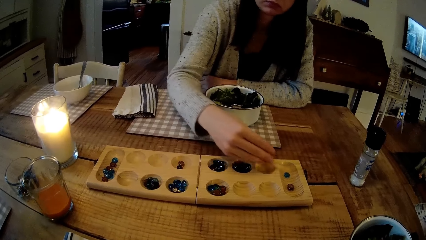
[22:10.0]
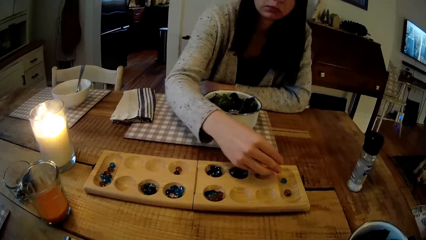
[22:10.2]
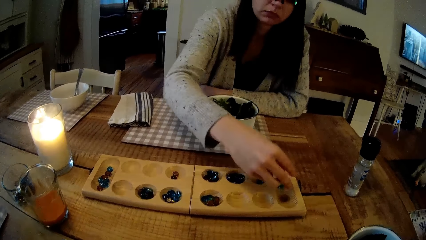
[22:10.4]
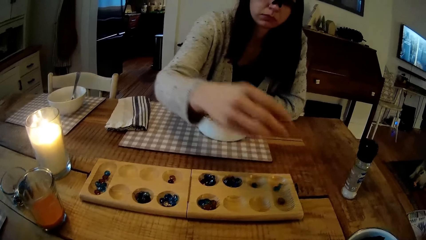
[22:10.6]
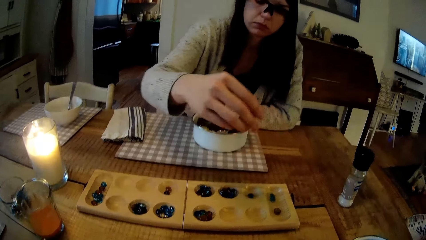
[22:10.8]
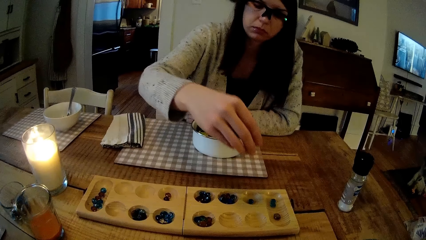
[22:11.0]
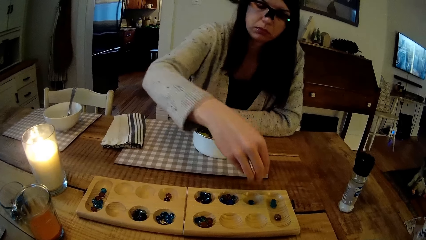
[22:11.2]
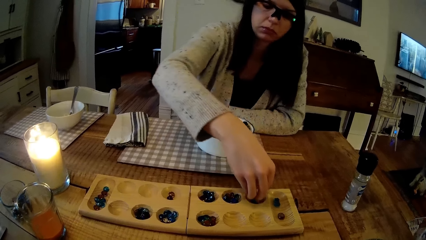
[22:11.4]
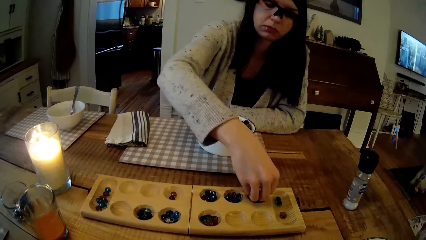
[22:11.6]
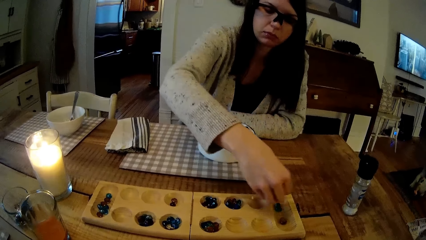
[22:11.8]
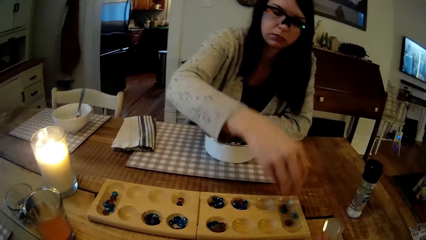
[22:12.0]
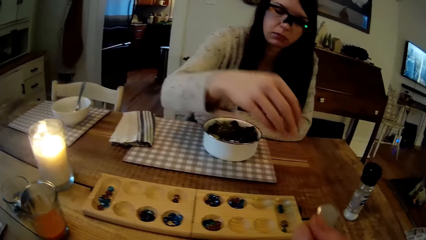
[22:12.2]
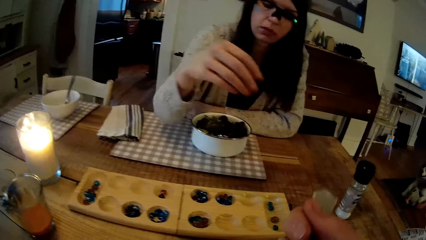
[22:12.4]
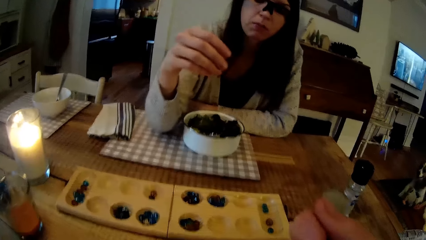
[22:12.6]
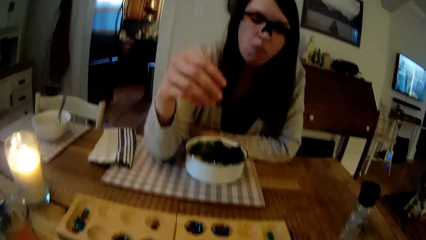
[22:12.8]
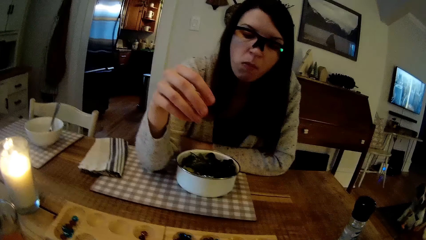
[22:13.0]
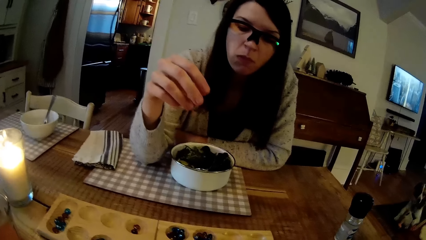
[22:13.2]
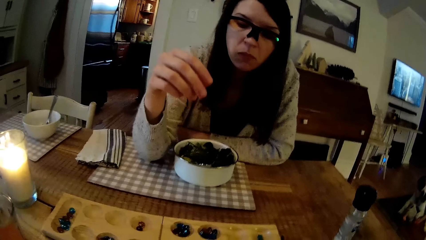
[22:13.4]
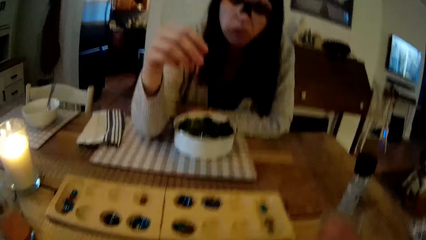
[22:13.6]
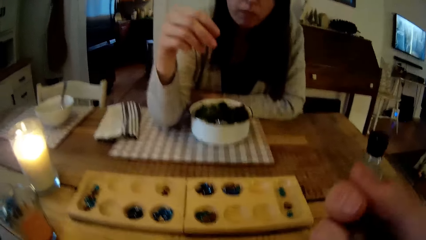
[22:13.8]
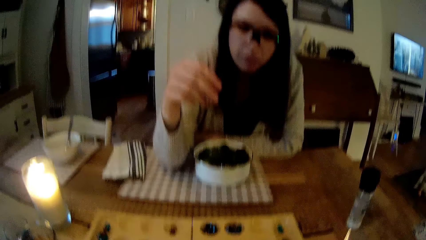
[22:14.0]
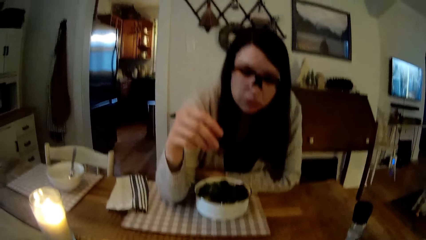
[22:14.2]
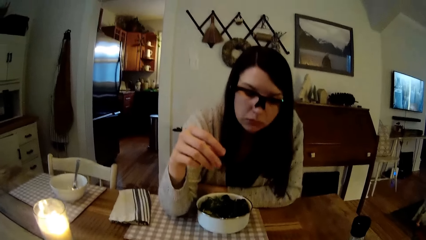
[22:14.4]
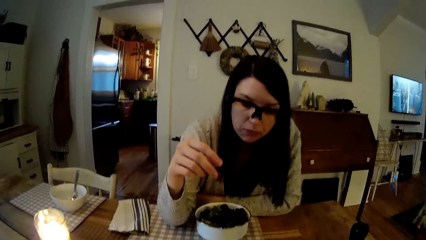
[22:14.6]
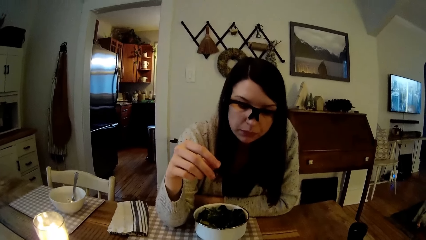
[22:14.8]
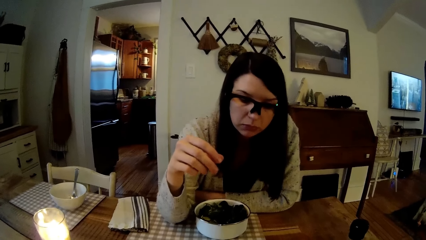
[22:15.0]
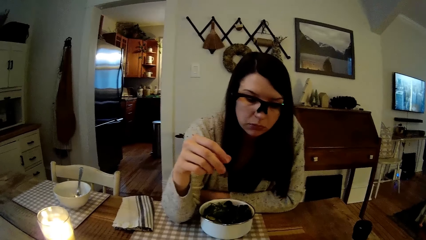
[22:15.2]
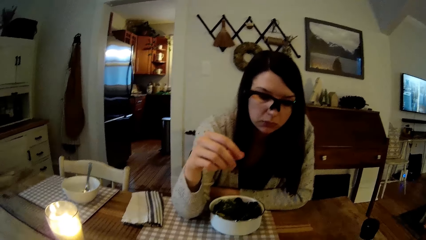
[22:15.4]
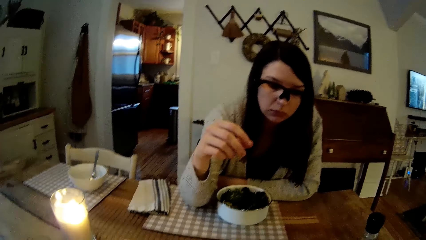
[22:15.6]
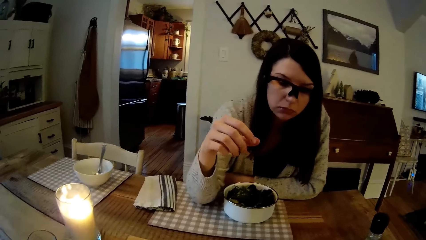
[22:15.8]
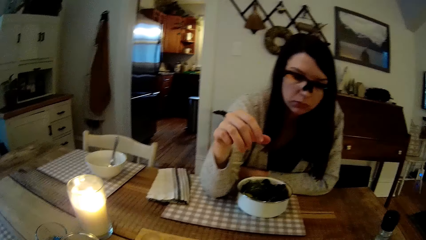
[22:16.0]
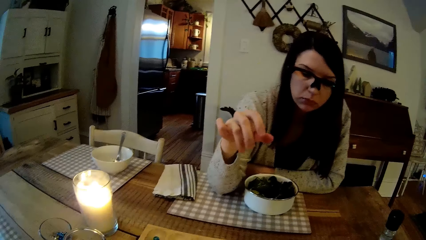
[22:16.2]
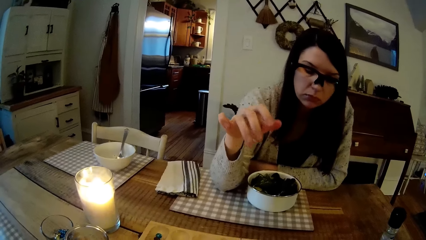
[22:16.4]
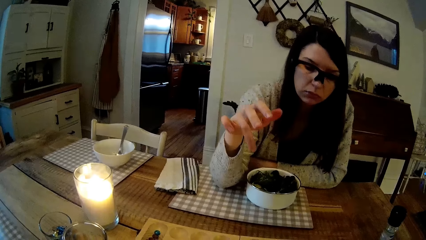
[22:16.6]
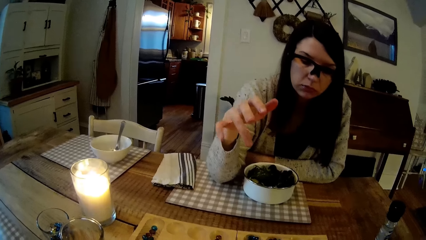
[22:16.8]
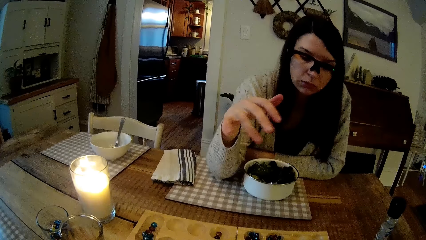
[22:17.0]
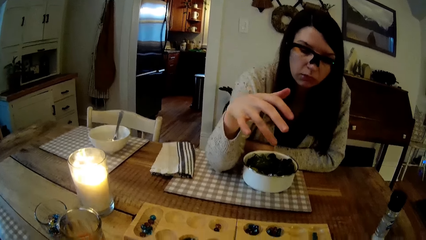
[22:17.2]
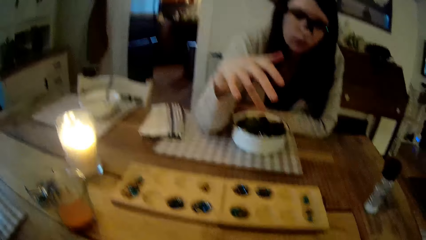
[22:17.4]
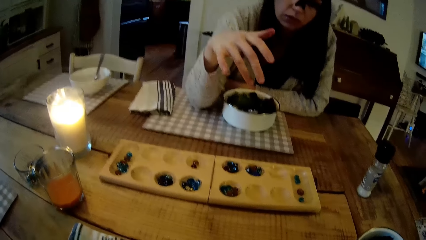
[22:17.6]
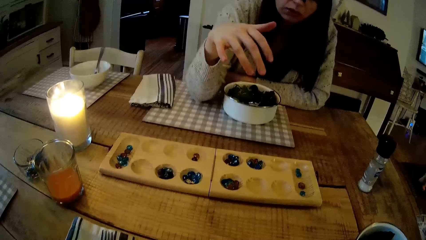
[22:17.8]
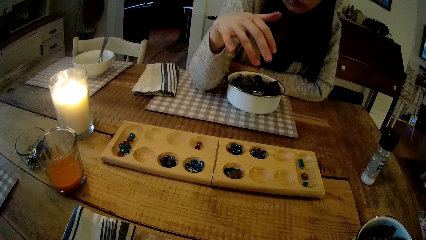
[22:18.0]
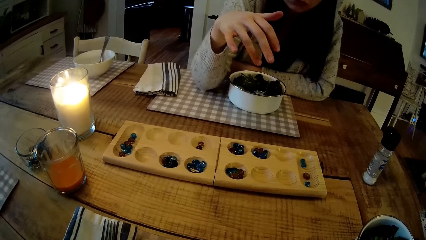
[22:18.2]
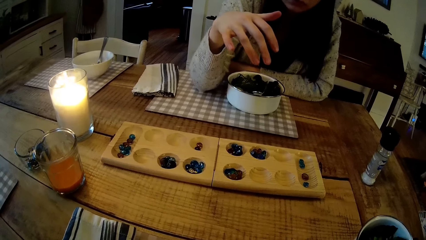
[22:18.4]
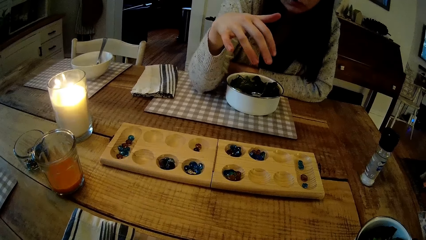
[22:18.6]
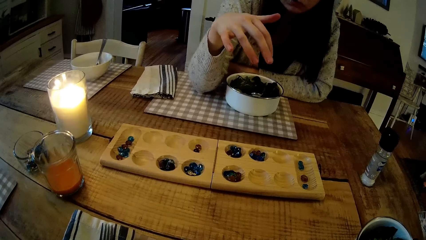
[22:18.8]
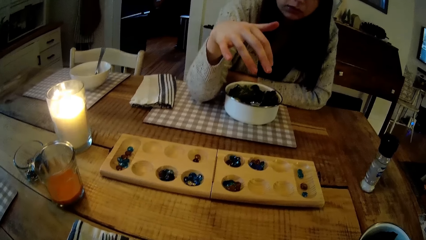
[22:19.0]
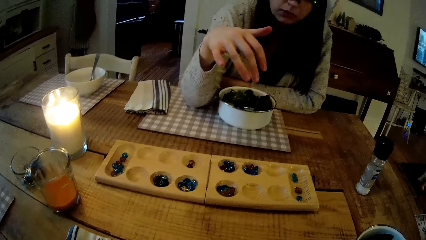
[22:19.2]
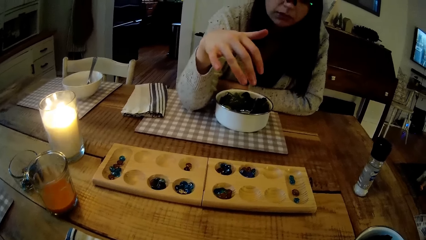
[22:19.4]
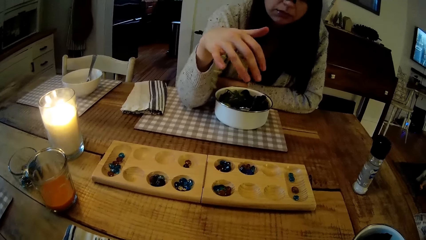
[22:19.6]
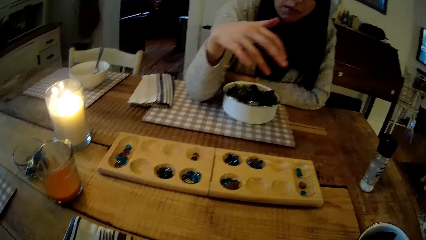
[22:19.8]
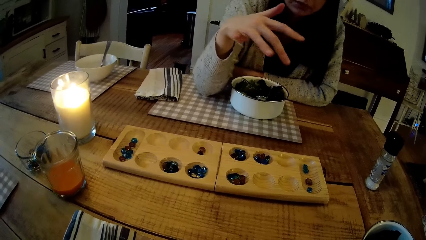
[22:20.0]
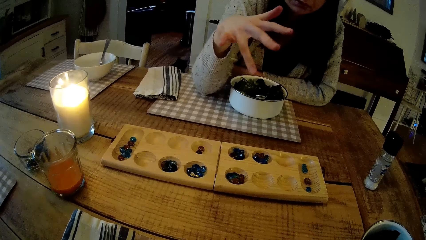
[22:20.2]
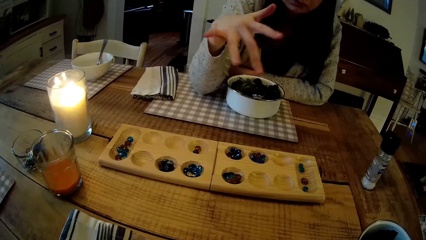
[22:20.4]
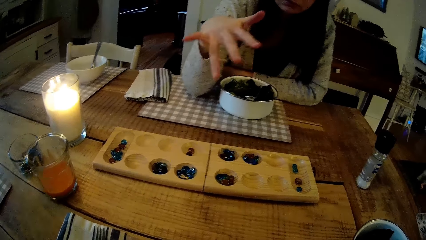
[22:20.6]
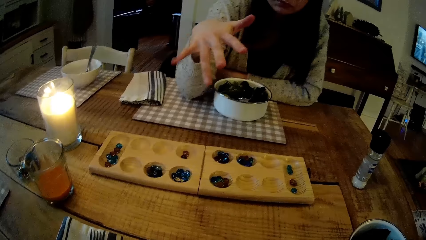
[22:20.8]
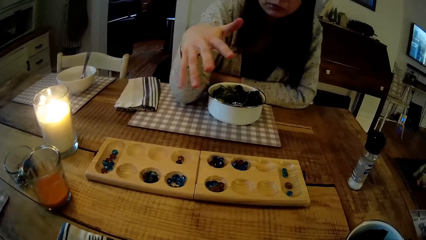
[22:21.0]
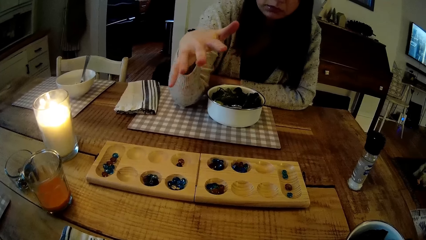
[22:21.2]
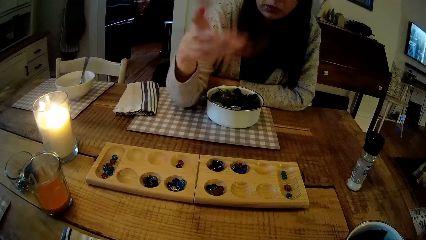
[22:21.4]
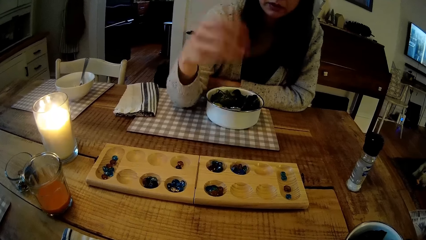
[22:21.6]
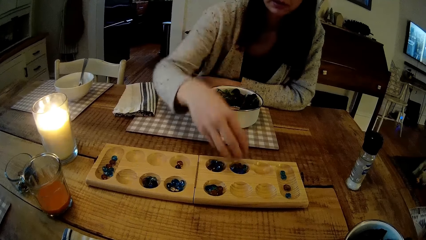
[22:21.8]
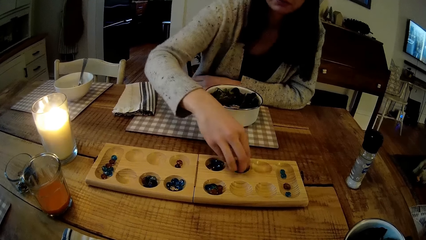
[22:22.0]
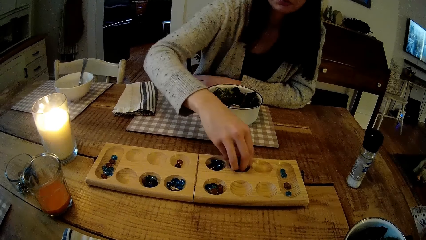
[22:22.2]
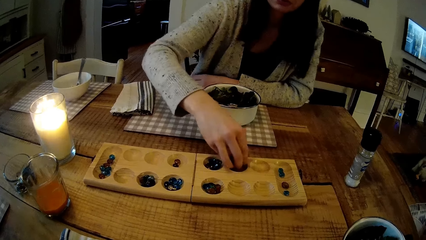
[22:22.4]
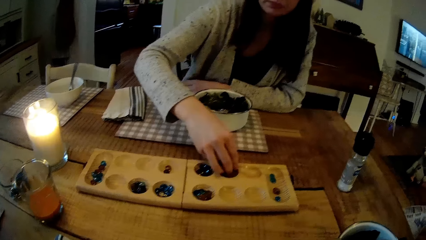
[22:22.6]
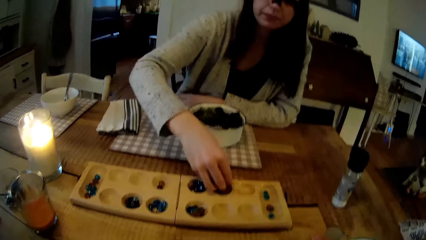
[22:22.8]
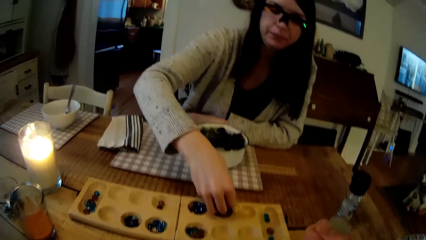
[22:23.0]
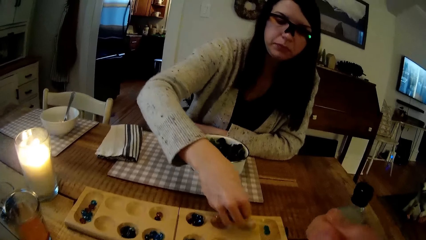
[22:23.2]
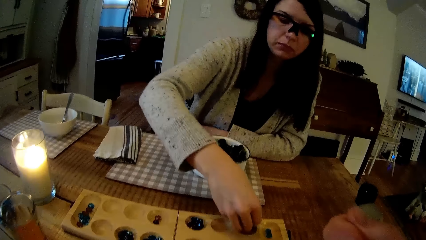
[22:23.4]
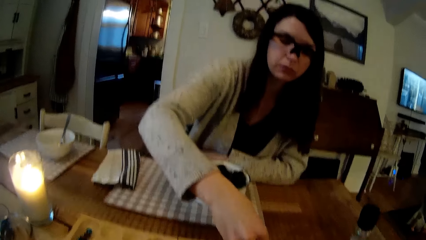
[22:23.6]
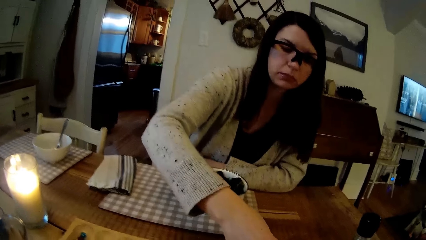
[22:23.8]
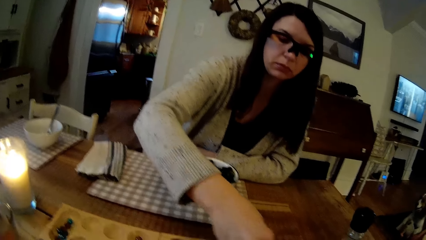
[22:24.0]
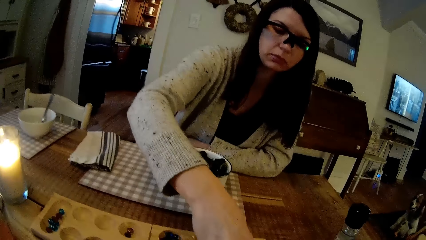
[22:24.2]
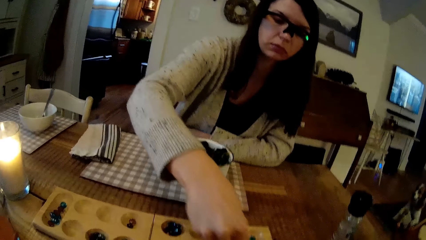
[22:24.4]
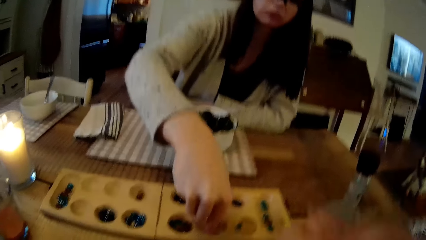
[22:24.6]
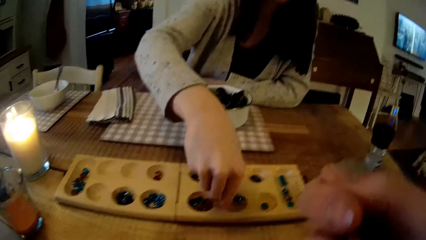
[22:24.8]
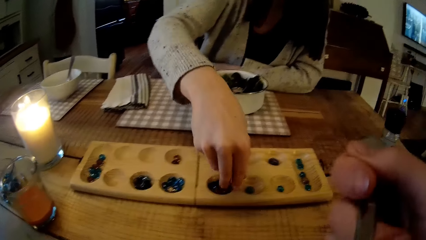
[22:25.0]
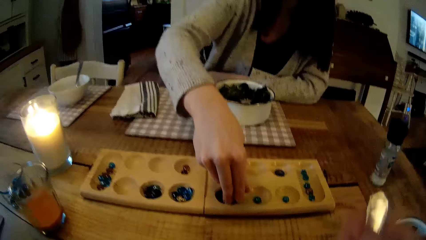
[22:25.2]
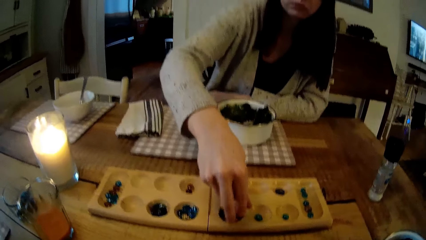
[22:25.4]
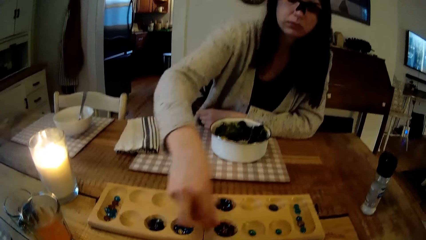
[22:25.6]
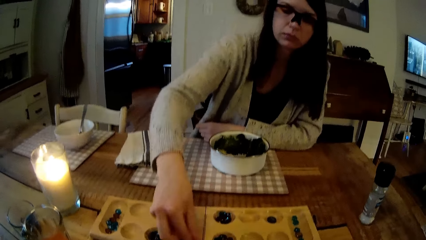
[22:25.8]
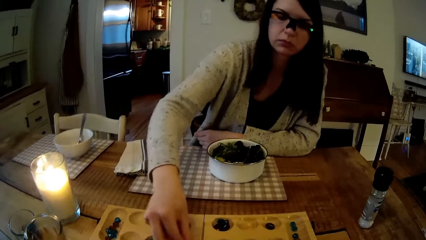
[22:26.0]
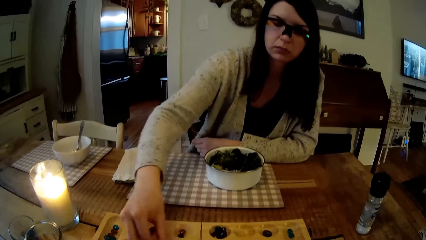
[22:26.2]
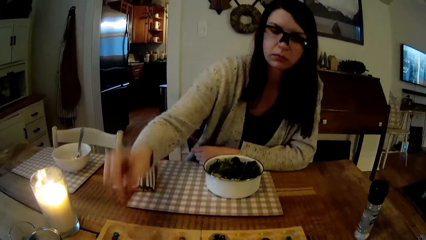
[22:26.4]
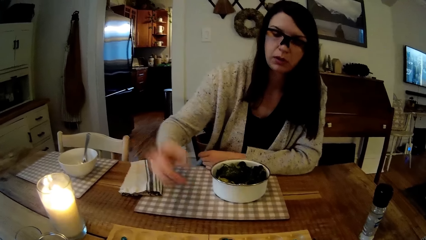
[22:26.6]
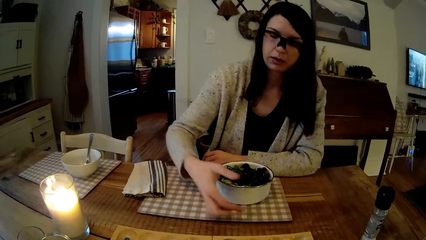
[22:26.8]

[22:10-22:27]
The camera wearer eats food. They look at a board game. A person plays the board game. The camera wearer eats food.
